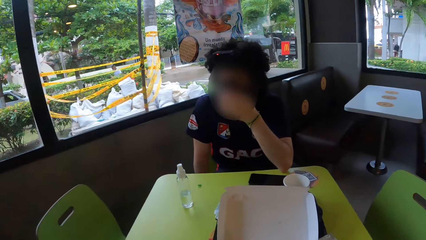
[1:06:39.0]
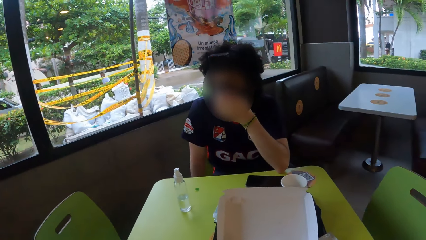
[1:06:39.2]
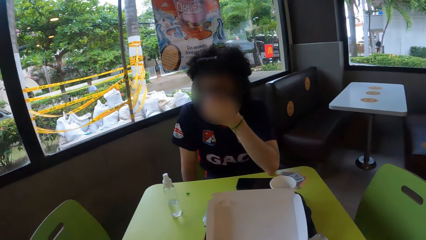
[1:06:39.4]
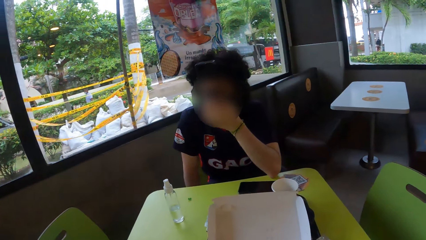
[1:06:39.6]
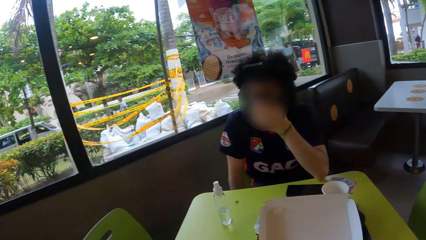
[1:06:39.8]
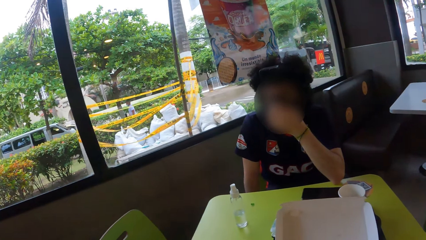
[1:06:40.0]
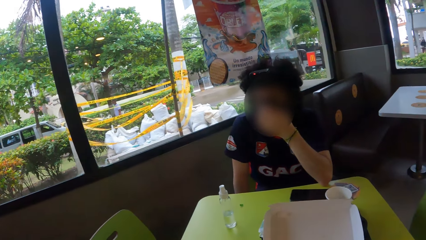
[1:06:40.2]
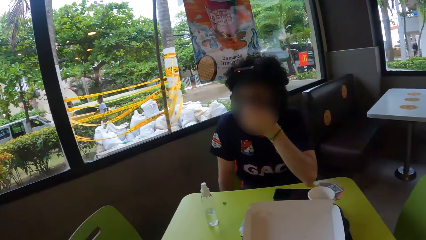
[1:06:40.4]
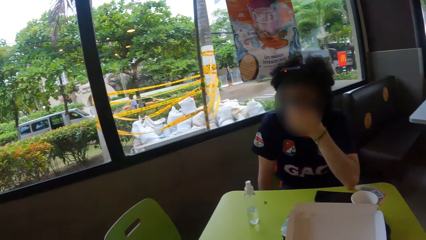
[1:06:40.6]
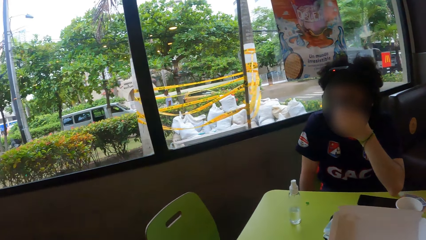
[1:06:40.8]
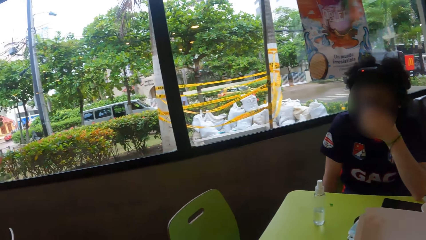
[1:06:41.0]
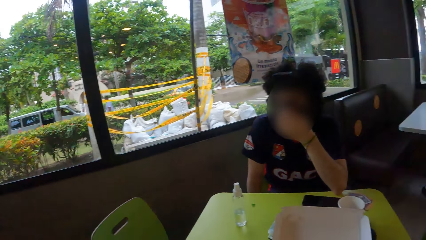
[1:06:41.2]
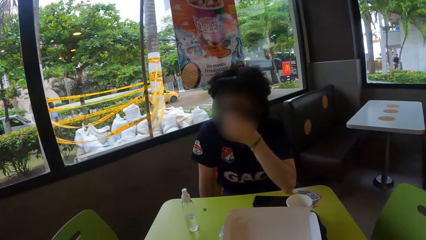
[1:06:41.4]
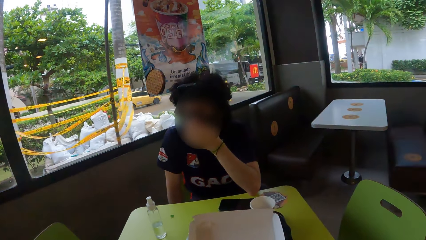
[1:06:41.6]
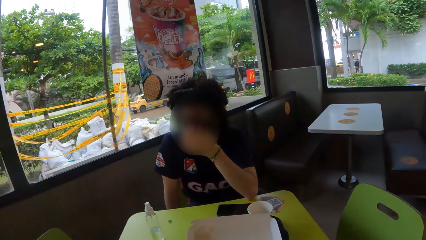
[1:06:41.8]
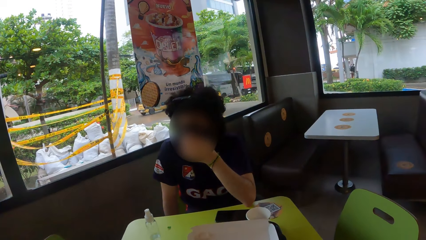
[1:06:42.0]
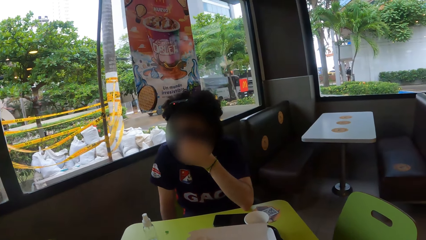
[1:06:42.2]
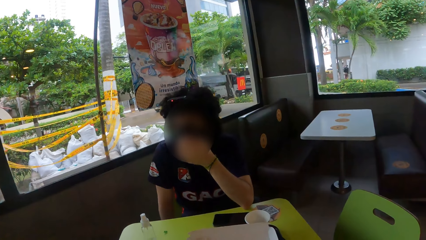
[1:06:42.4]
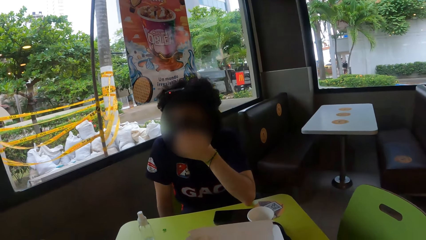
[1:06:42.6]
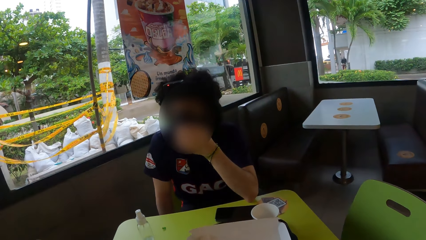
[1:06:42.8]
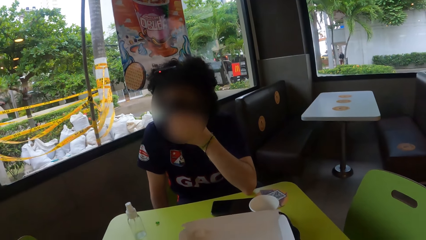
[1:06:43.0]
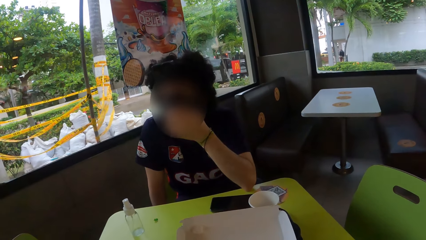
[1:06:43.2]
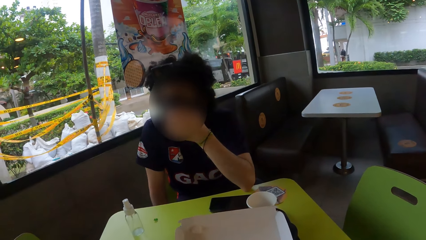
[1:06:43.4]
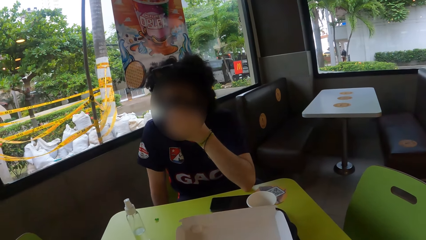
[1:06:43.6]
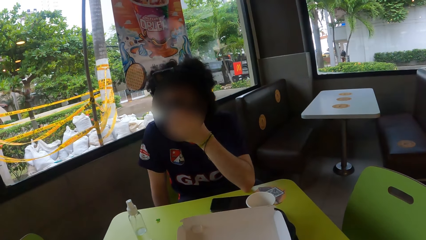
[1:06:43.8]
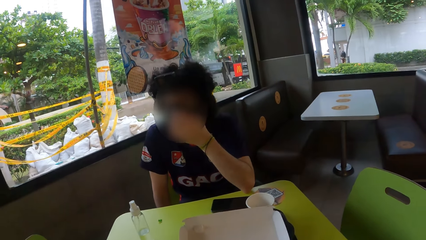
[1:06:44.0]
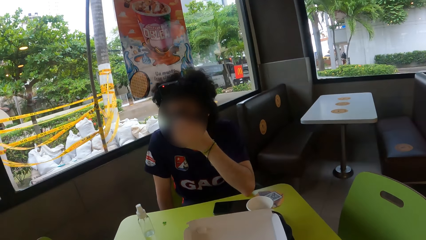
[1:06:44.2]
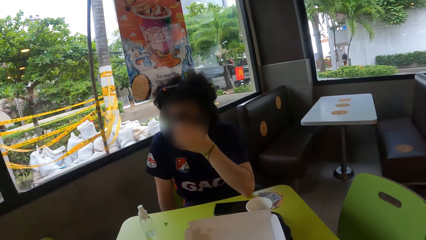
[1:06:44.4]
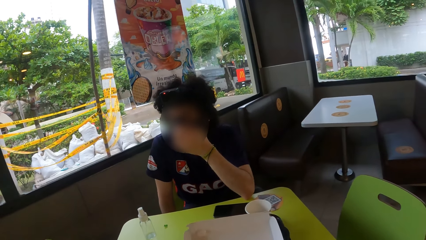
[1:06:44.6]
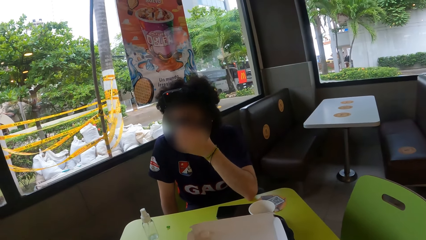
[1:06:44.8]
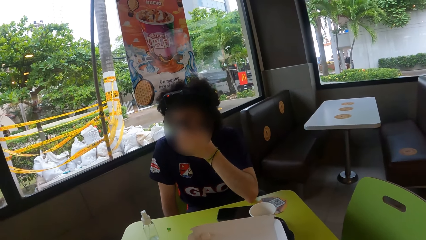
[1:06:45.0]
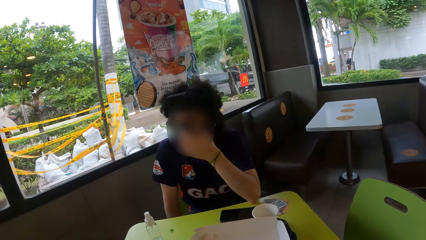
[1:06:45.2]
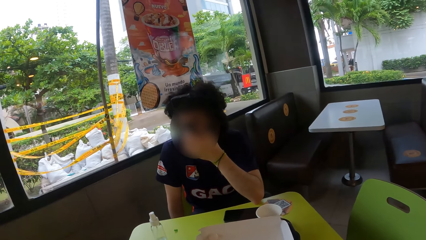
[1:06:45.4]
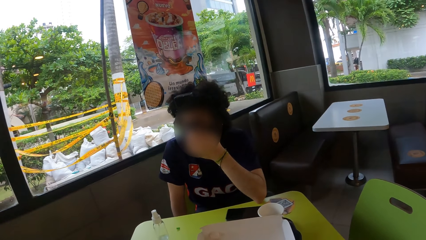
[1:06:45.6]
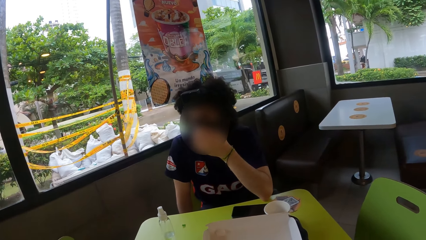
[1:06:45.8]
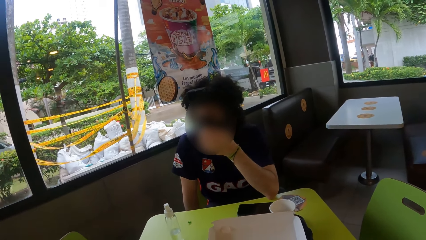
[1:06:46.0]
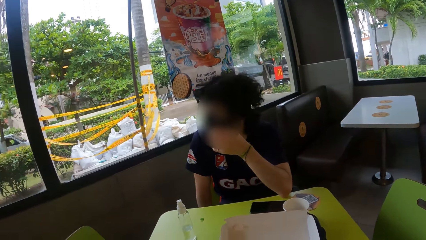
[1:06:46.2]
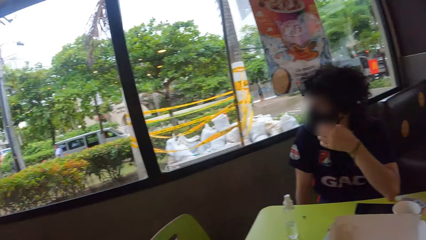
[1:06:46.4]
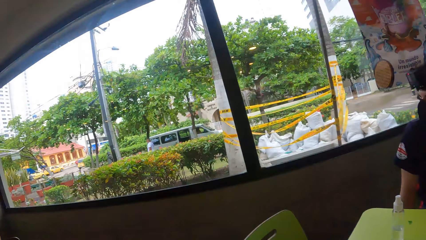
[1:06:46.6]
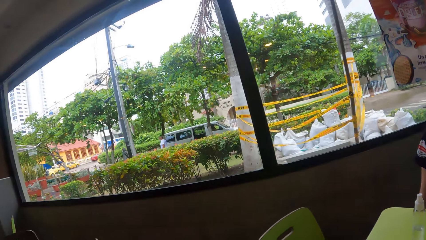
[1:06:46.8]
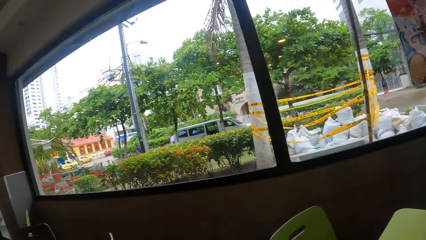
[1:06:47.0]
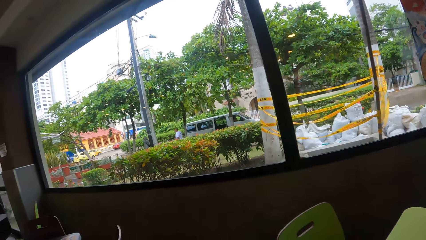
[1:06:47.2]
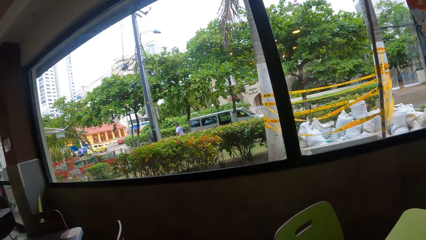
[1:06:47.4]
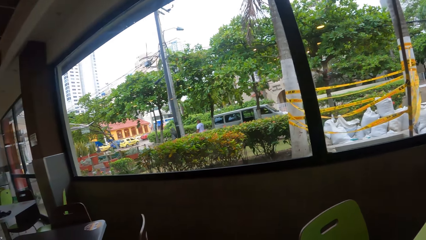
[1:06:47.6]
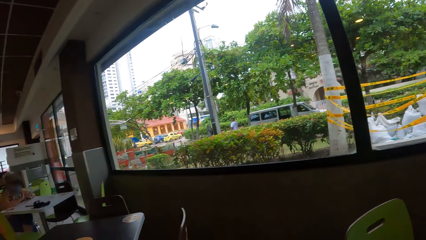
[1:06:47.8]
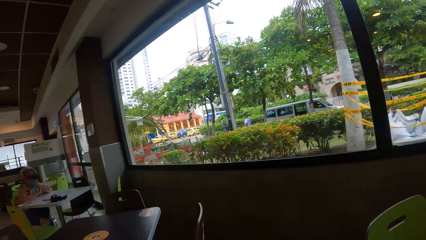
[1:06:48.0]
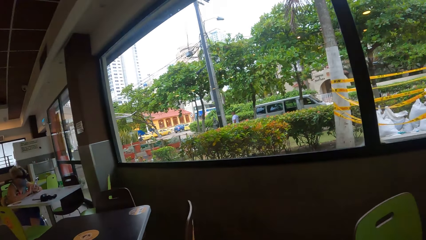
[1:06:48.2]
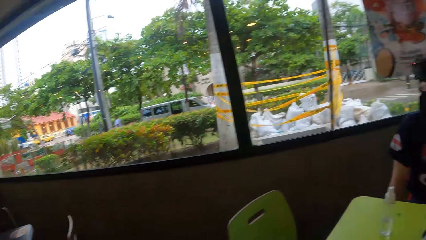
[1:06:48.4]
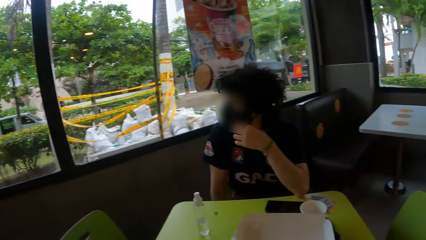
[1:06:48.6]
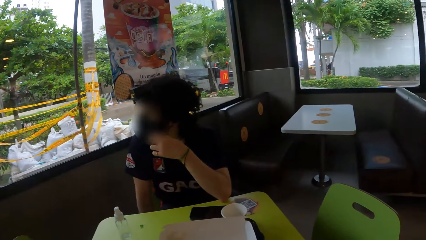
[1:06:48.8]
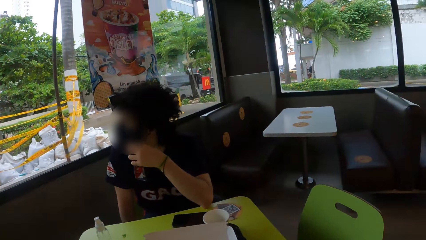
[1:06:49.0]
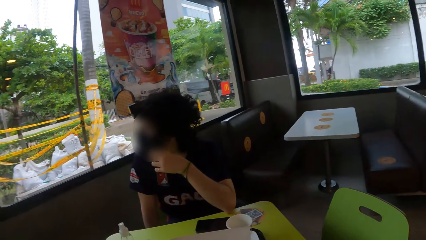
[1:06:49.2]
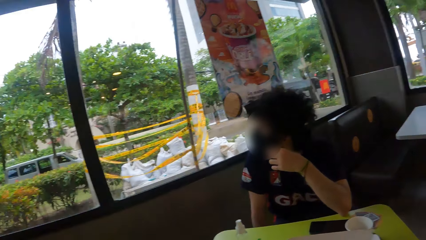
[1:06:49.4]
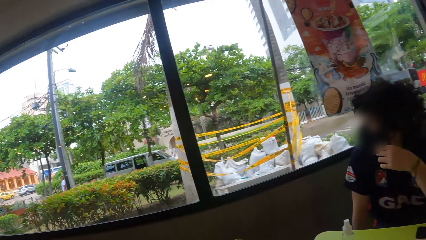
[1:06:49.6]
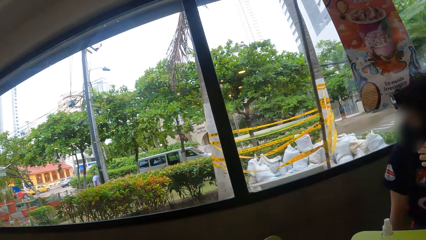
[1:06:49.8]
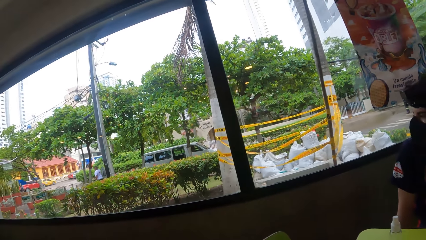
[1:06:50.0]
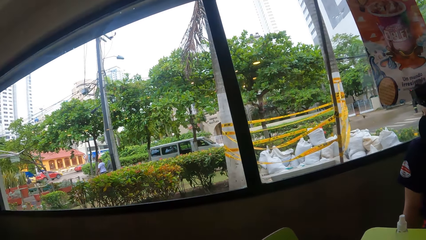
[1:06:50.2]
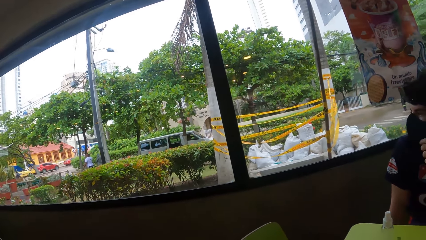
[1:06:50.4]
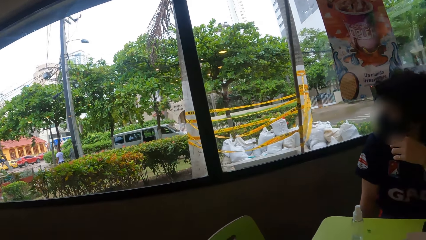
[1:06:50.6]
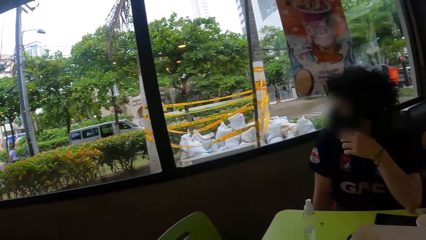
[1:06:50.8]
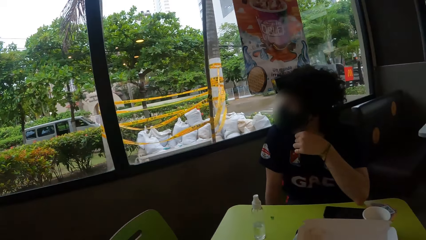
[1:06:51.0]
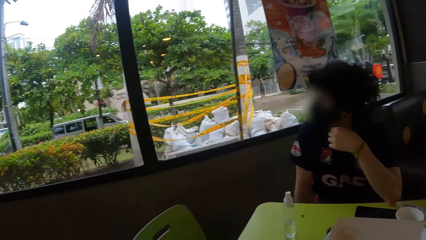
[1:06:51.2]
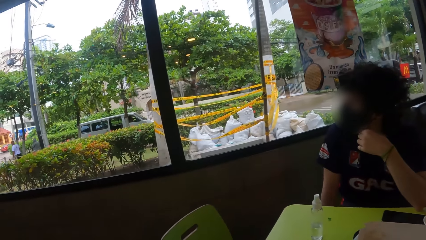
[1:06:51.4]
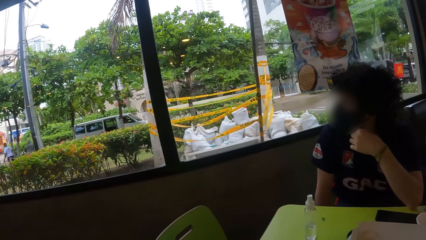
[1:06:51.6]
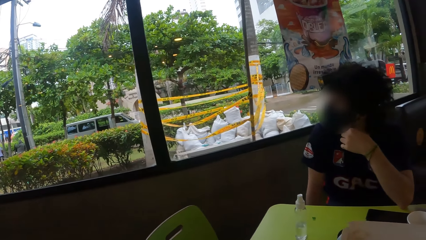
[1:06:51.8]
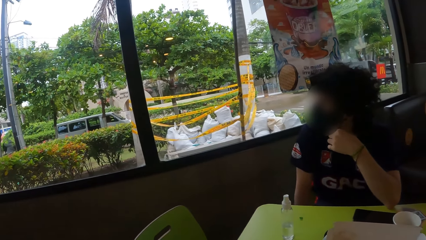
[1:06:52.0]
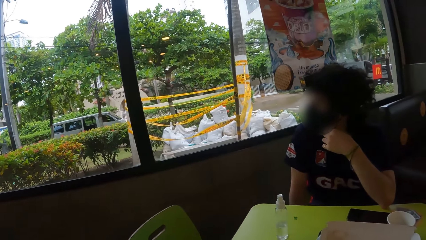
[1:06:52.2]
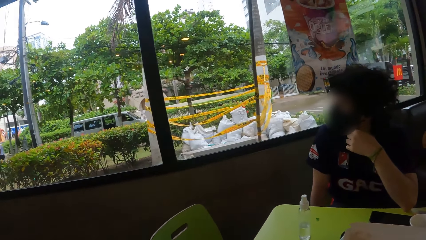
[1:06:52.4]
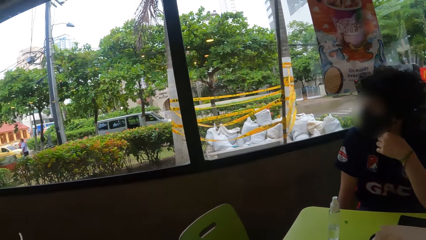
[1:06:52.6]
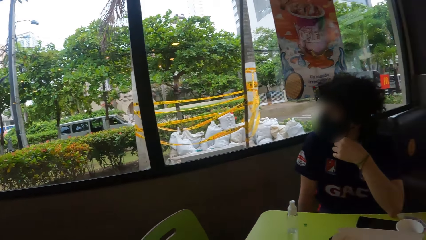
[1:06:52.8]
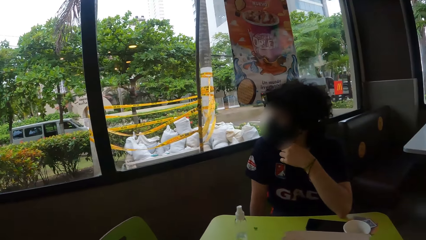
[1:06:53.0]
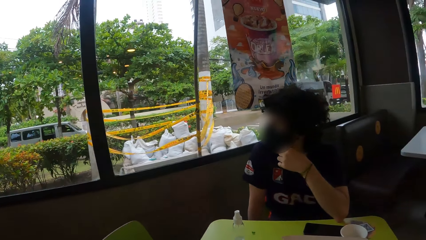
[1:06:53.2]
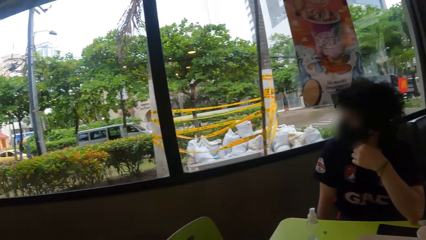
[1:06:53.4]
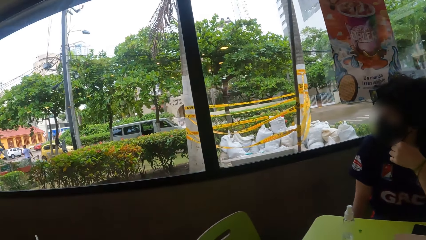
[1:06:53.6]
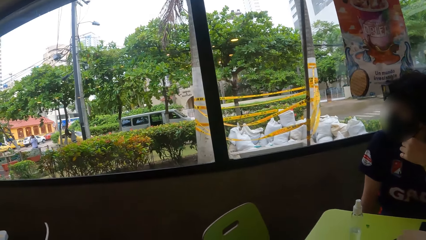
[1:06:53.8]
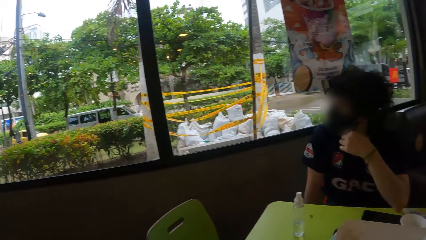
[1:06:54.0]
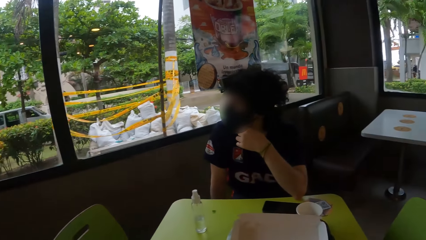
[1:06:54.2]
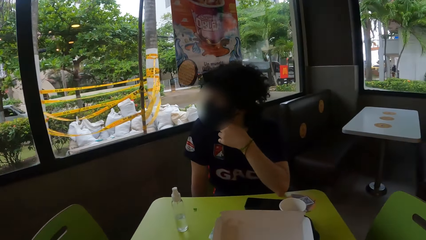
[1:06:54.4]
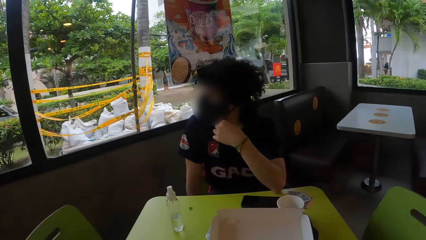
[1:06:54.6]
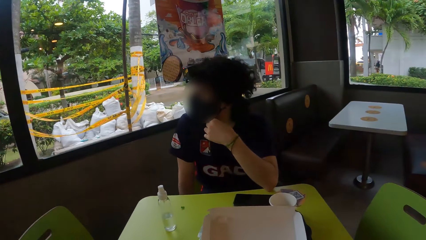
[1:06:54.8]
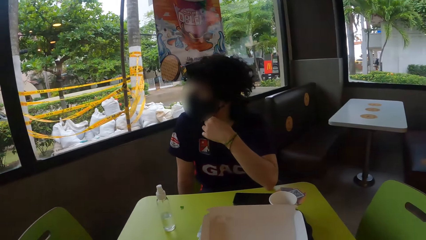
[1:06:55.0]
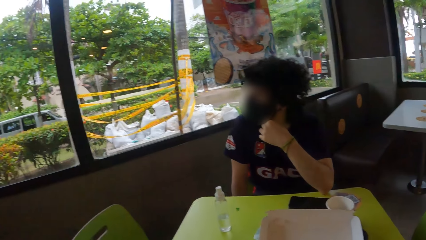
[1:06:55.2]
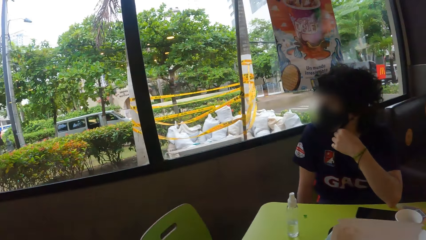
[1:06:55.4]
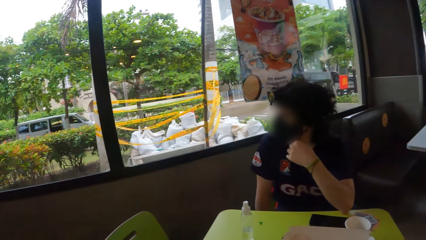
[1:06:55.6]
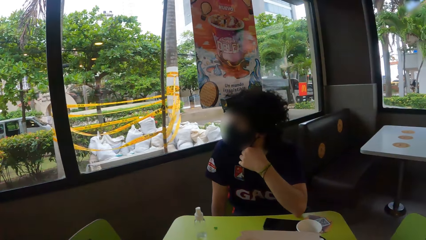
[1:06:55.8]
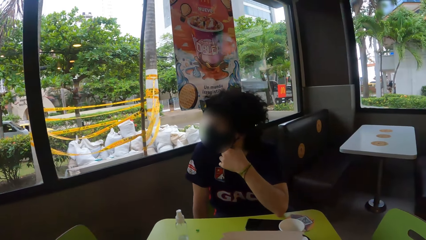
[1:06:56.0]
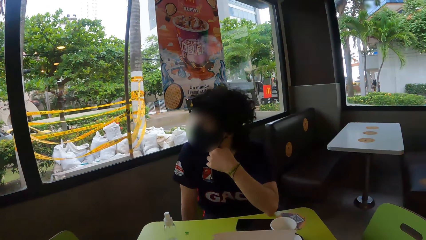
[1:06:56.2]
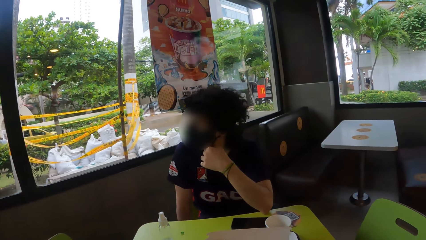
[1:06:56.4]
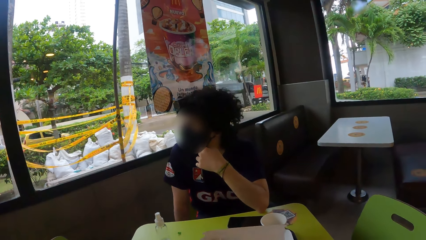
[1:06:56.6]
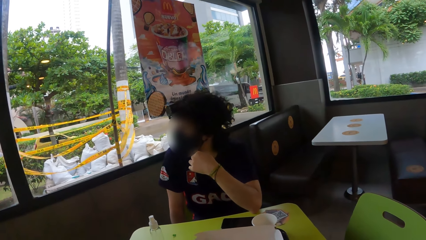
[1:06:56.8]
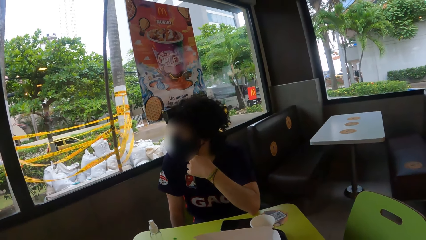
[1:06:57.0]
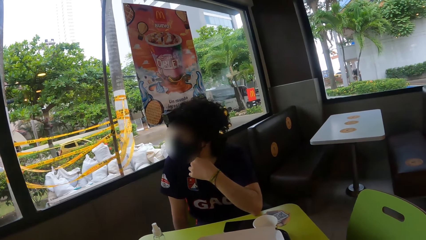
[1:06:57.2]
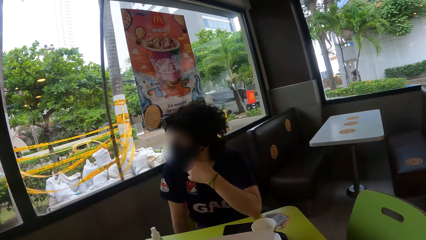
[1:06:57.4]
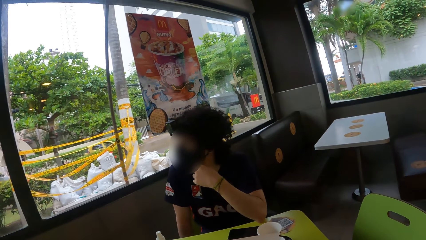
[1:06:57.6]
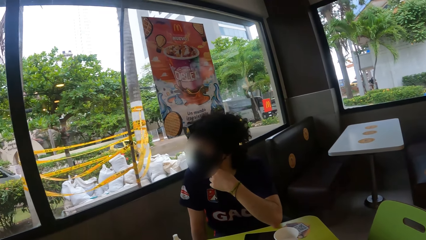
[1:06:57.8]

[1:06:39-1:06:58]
The camera wearer looks around. They look at a person. They look around.
